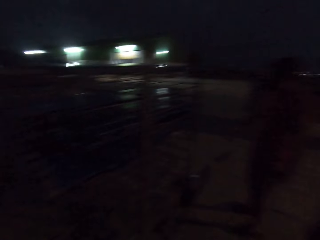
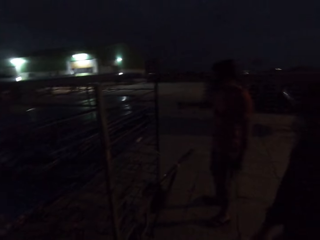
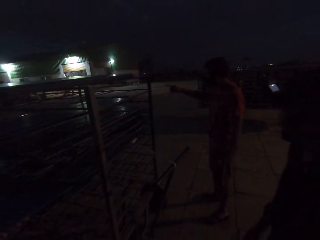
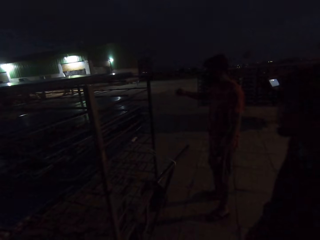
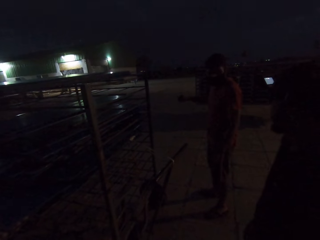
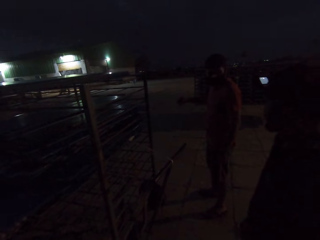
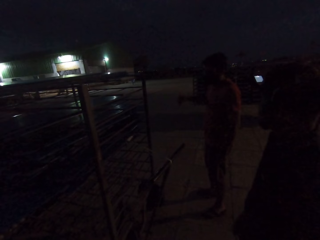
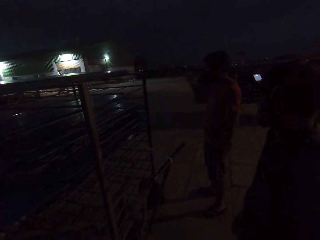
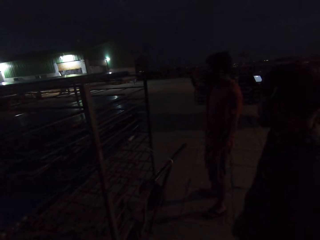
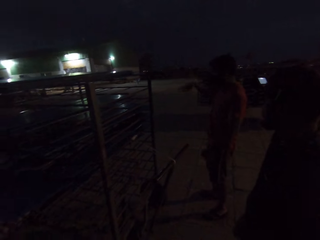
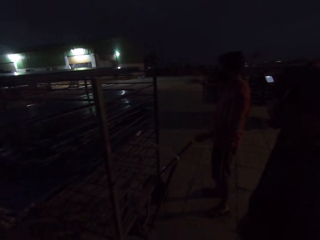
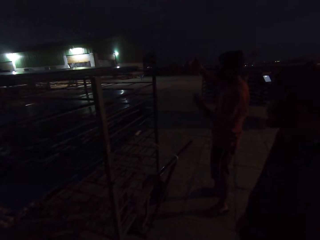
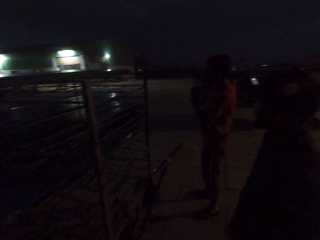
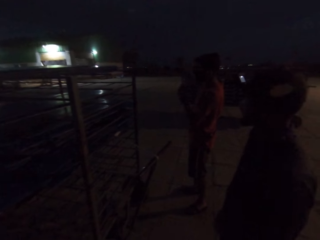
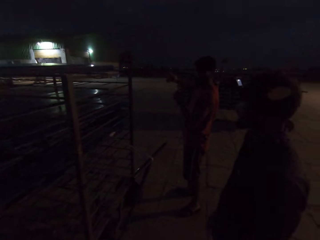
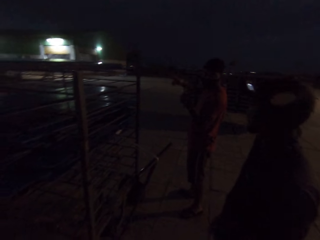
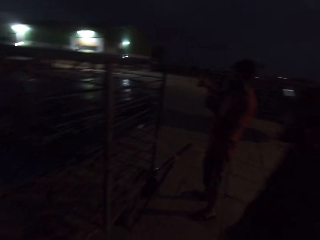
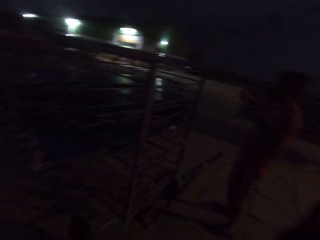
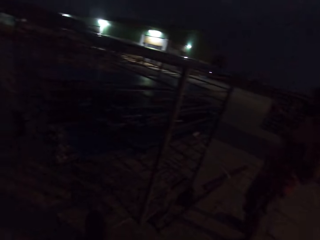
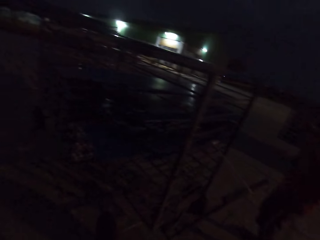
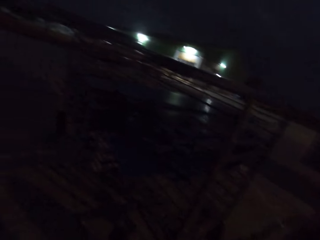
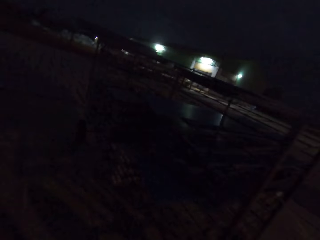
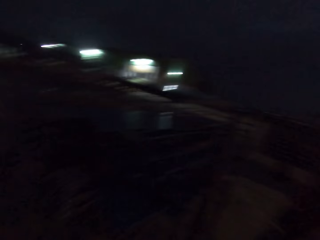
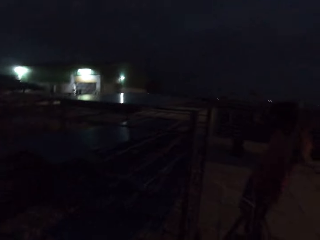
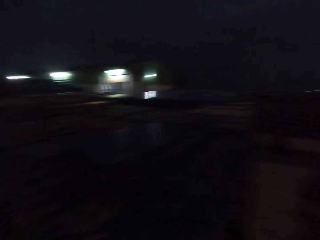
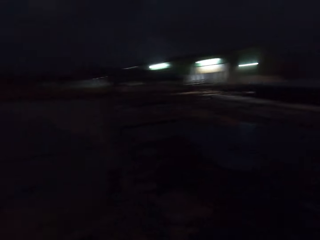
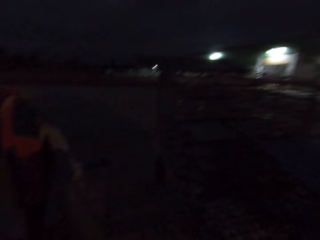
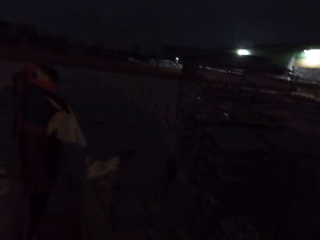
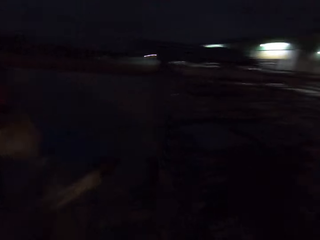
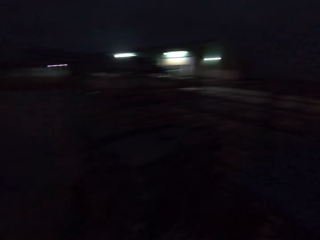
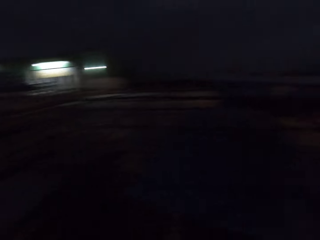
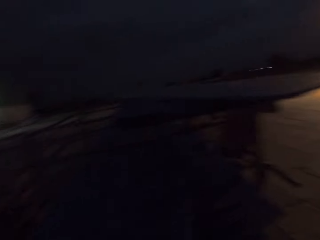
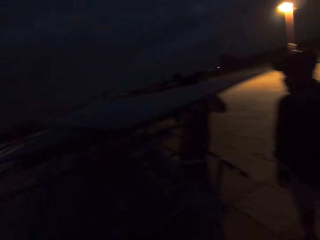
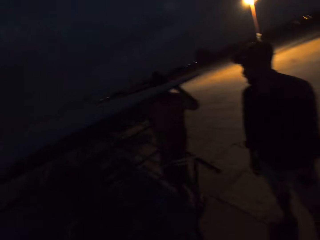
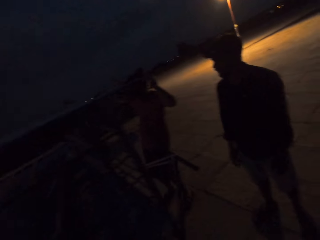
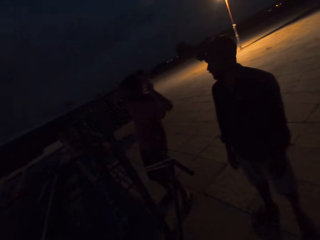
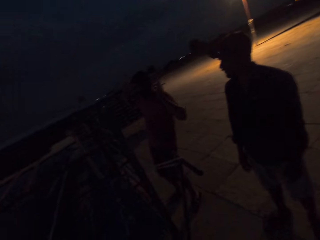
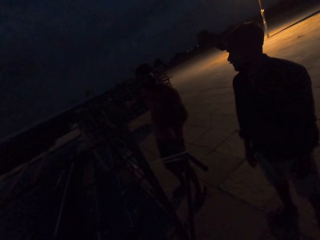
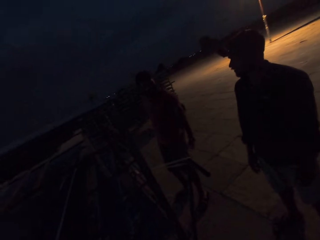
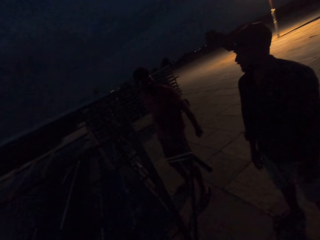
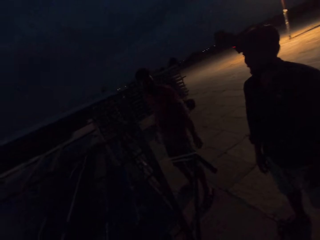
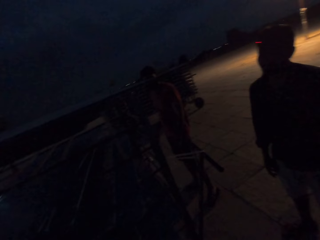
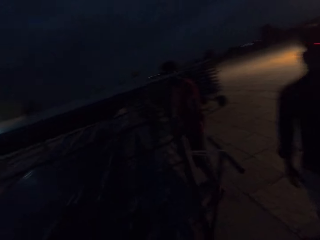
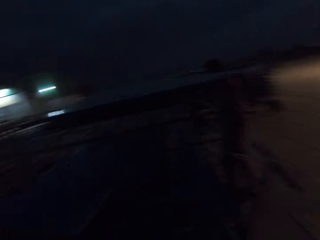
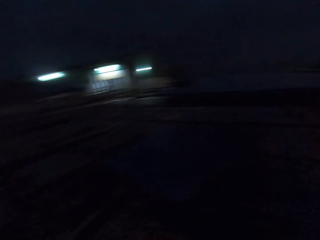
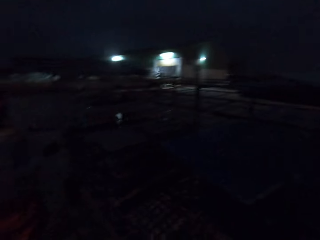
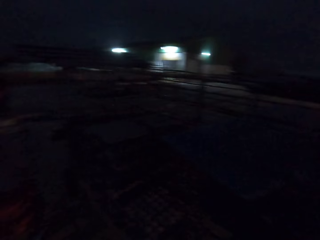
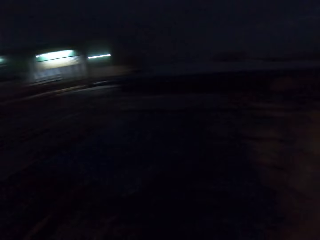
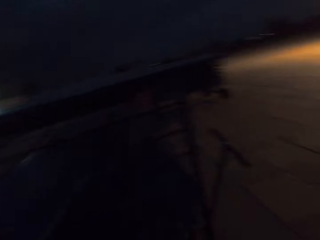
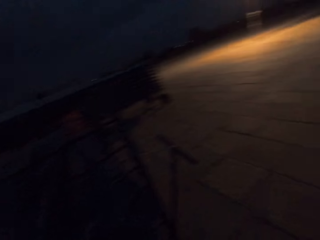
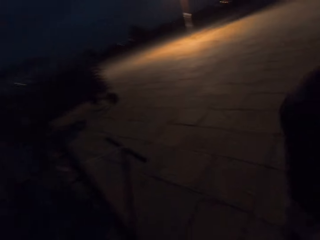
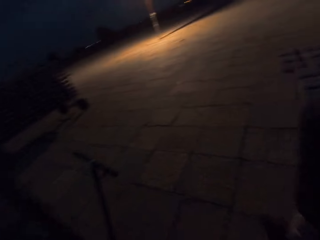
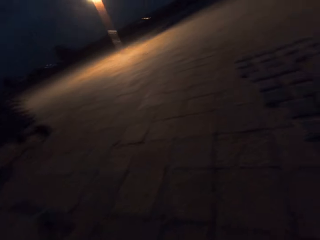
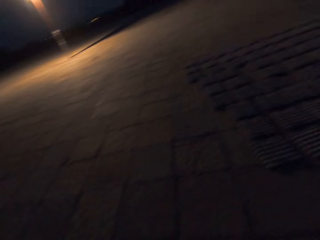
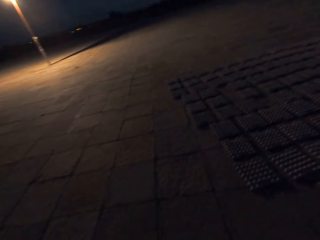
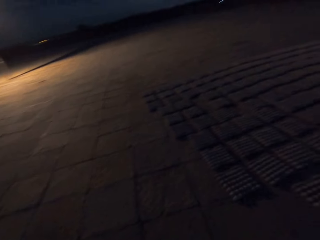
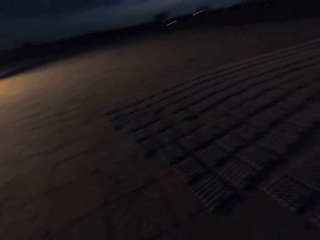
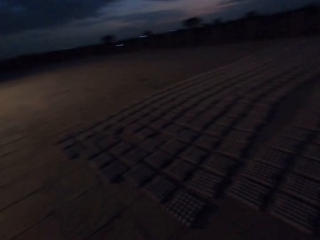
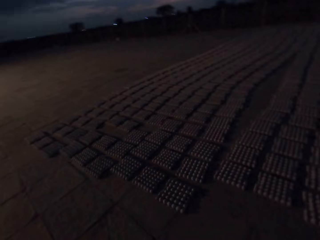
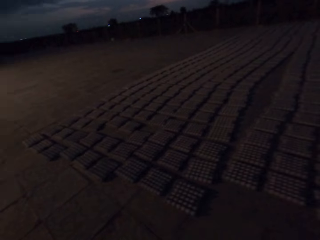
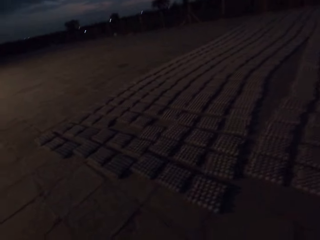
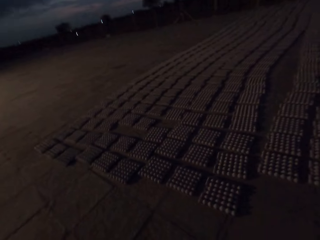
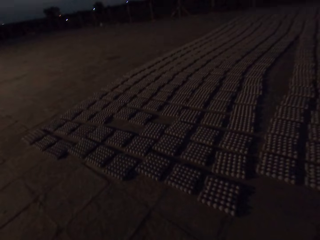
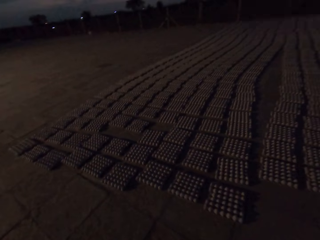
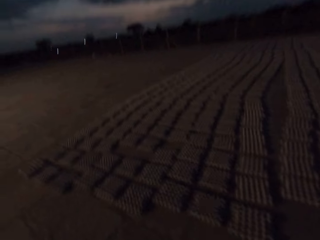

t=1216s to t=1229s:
A man makes a hand gesture. The camera wearer walks around the field.

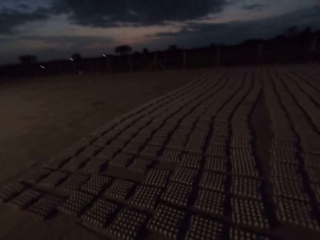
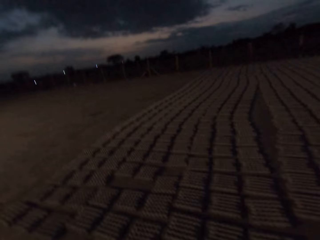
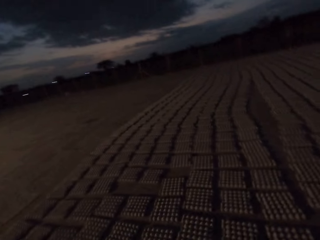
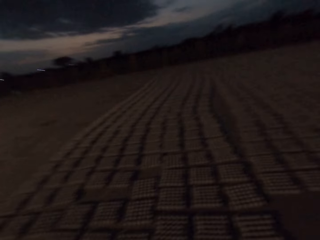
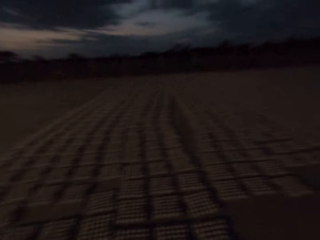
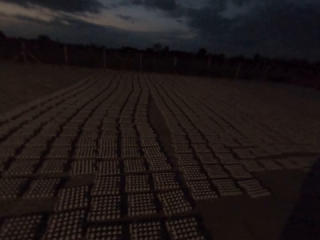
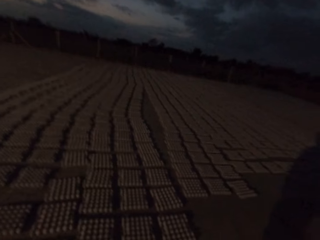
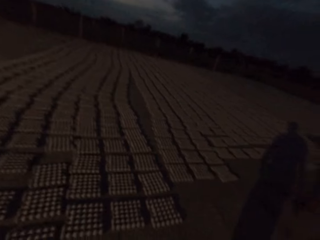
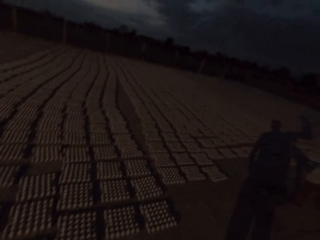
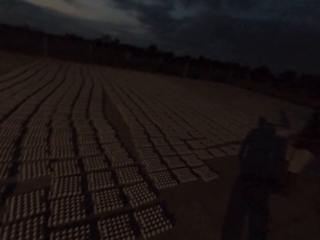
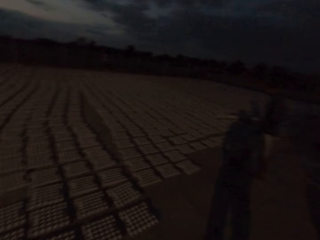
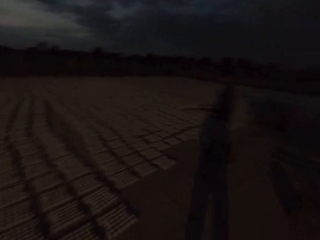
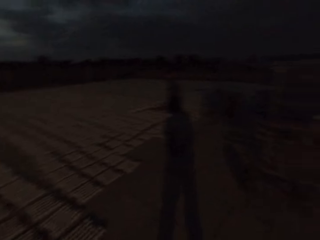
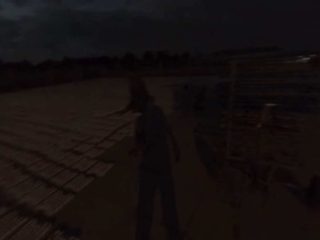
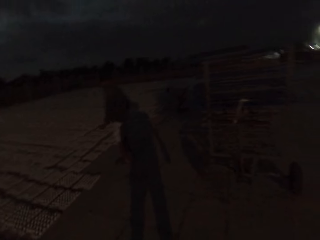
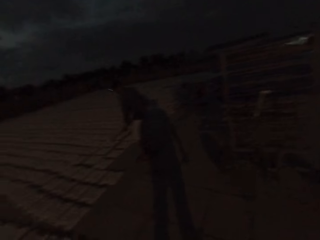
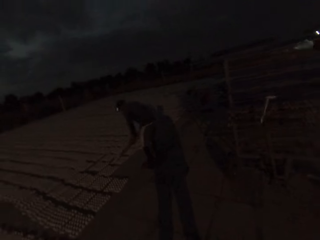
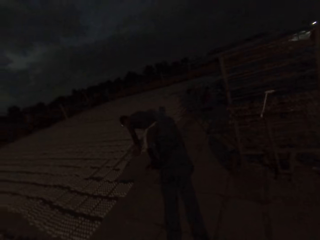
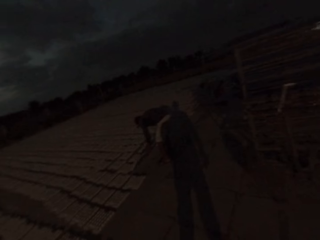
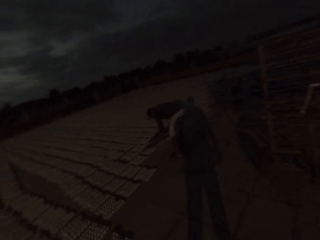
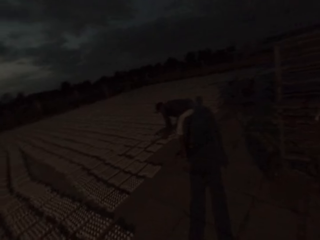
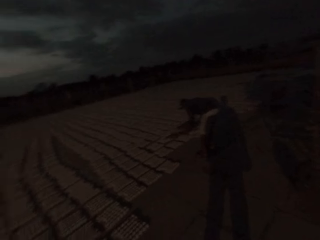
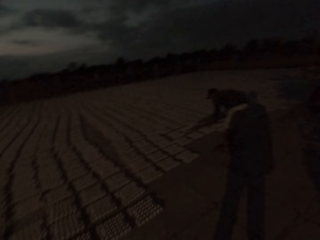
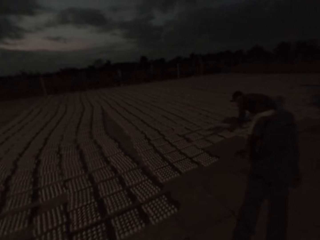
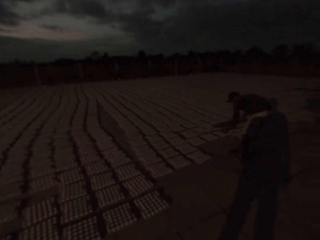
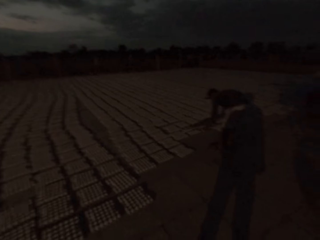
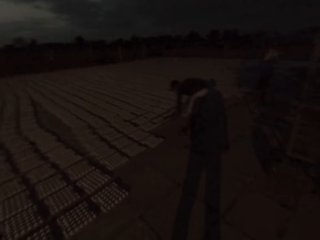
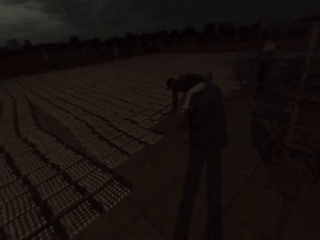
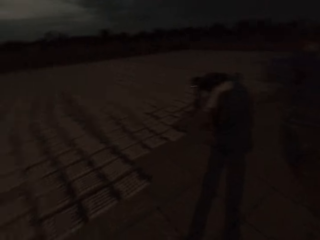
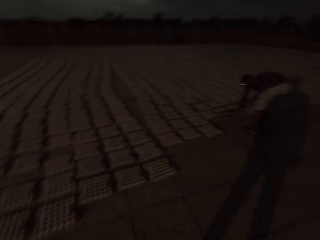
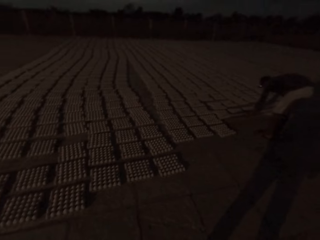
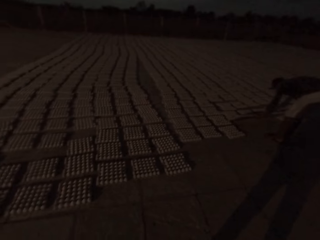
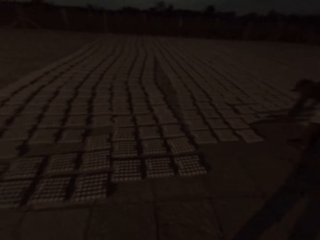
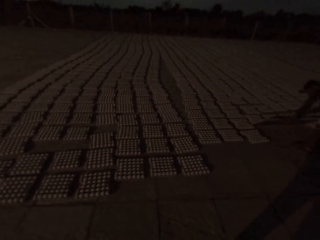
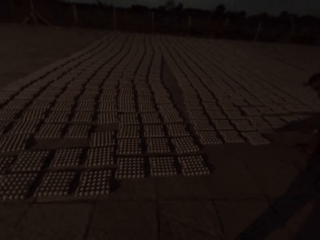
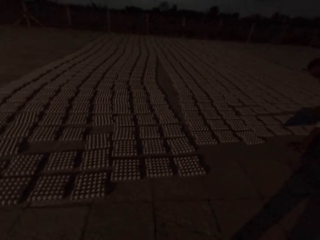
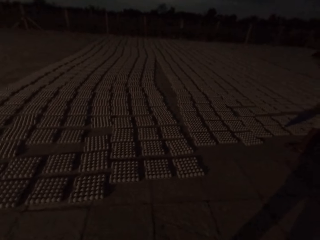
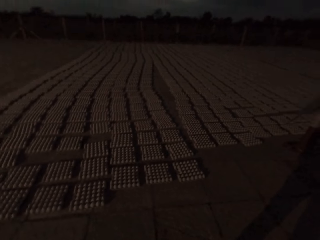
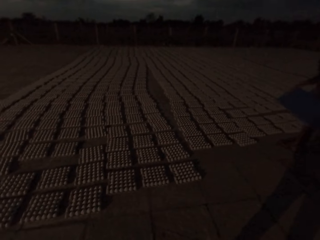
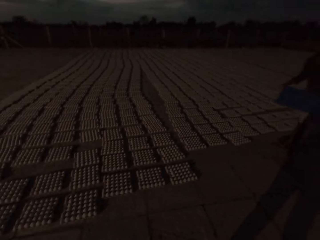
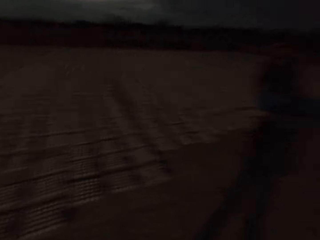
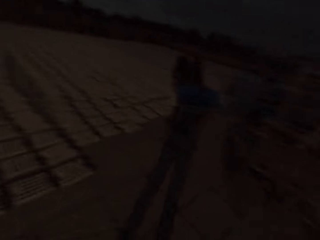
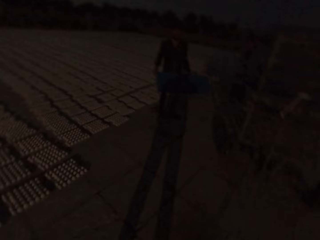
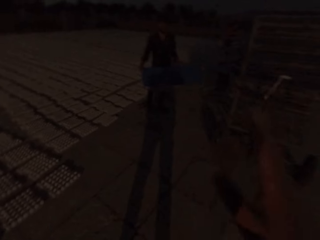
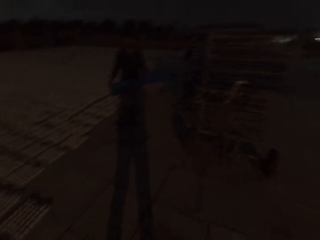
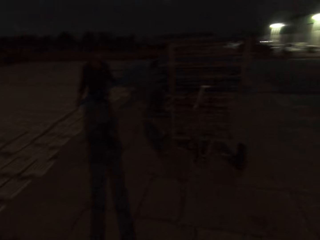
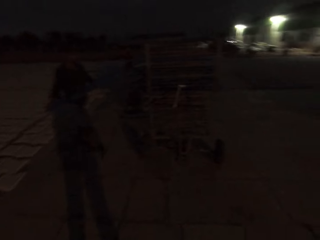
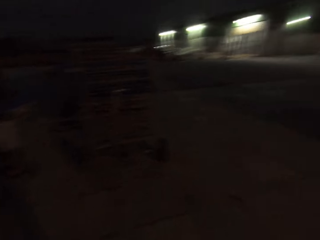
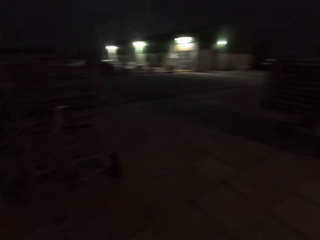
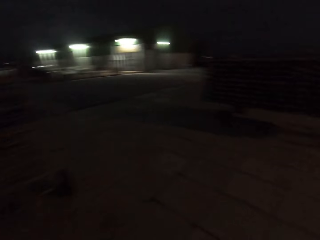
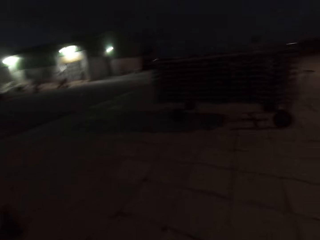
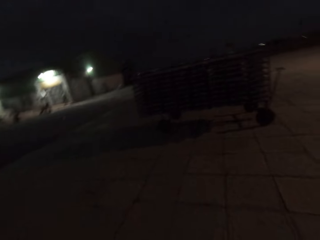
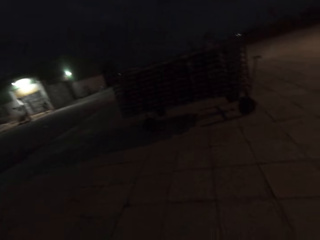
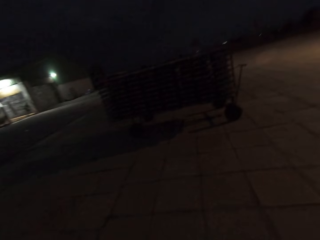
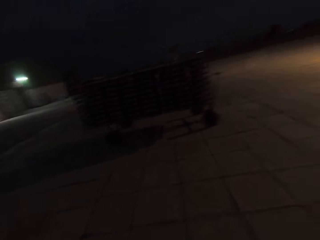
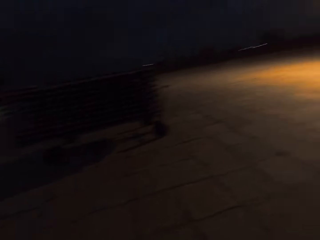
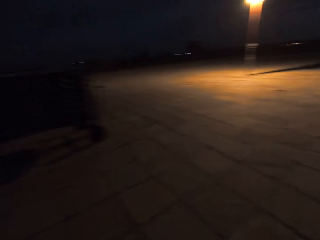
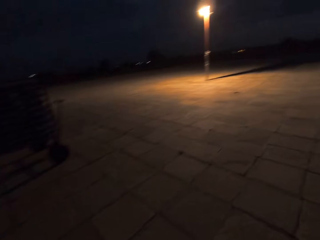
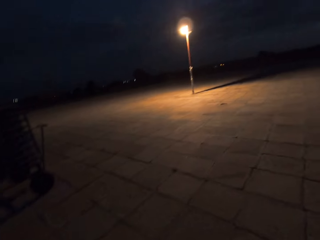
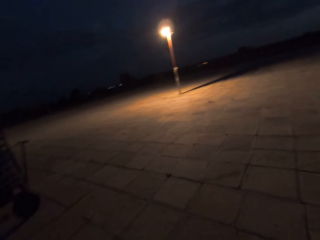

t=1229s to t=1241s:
The camera wearer interacts with a man. The man holds a tray with both hands. The man drops egg crates on the ground with the tray in both hands. The camera wearer makes a hand gesture.
